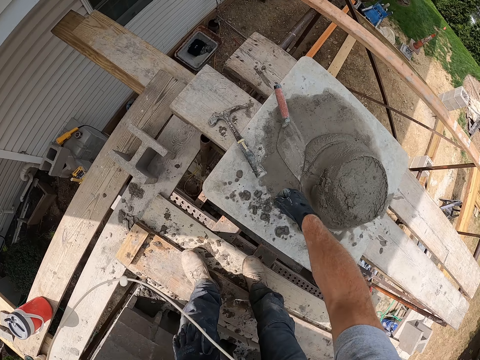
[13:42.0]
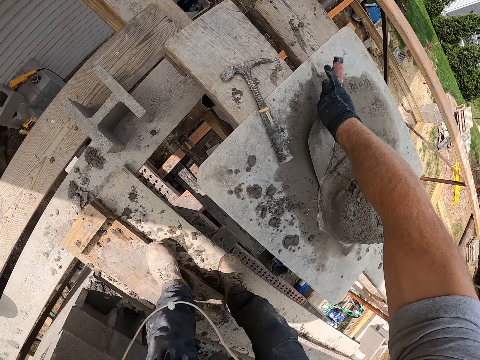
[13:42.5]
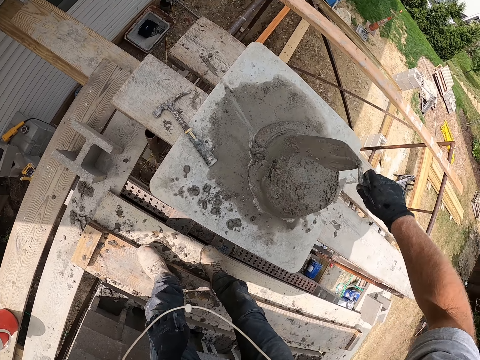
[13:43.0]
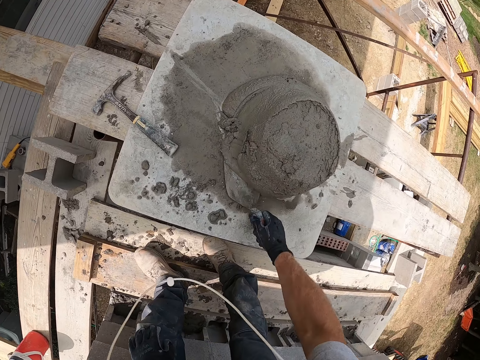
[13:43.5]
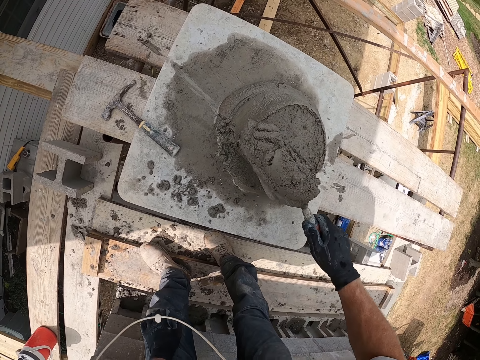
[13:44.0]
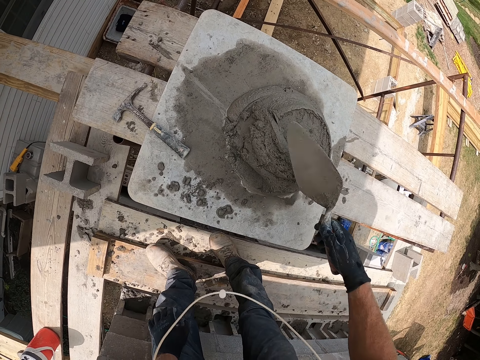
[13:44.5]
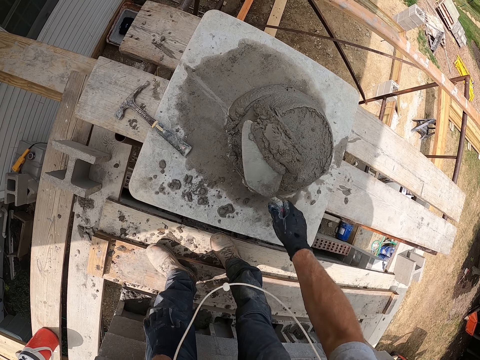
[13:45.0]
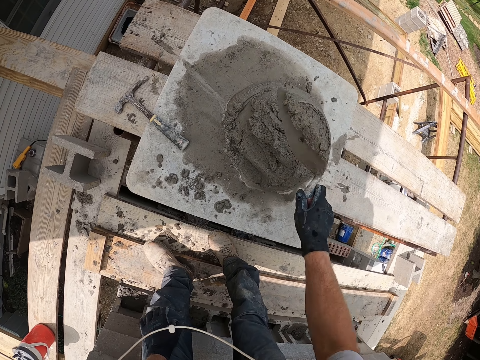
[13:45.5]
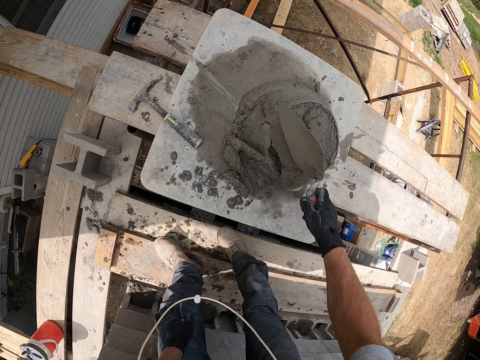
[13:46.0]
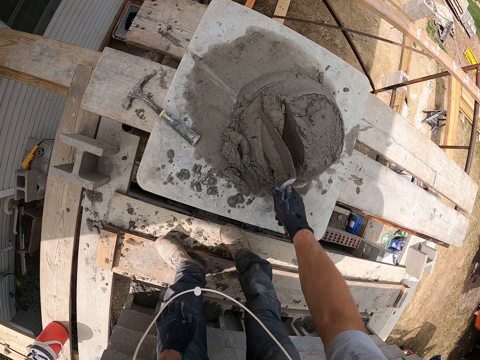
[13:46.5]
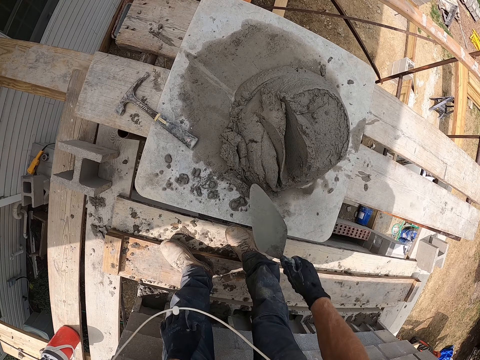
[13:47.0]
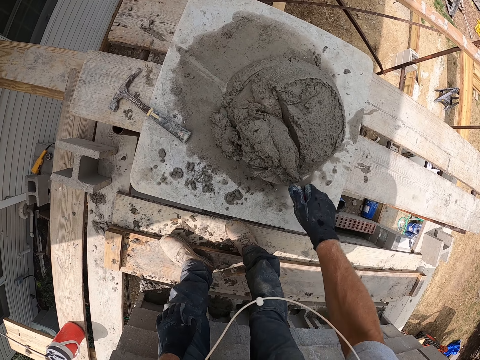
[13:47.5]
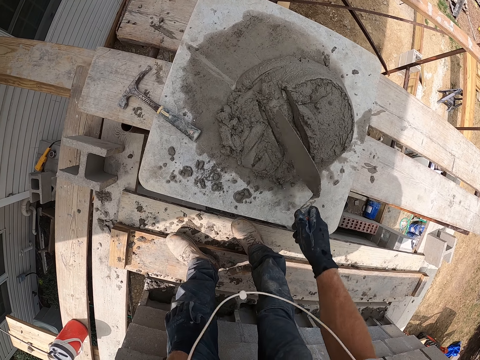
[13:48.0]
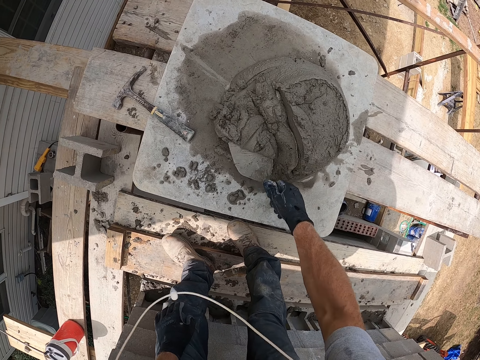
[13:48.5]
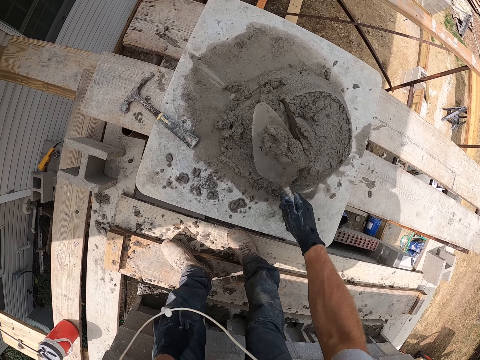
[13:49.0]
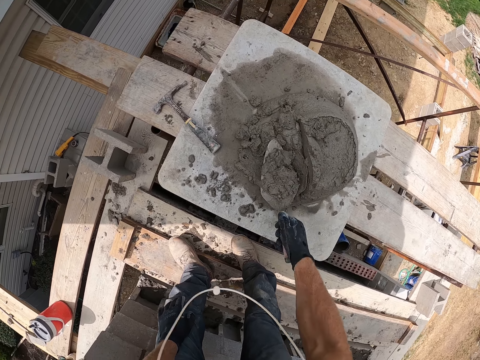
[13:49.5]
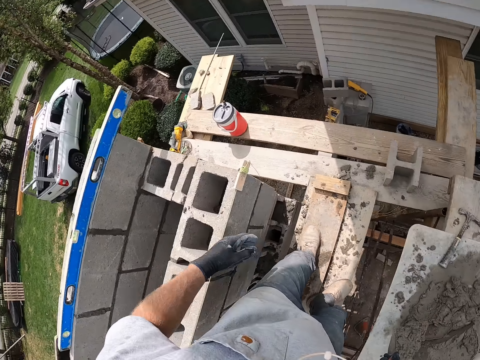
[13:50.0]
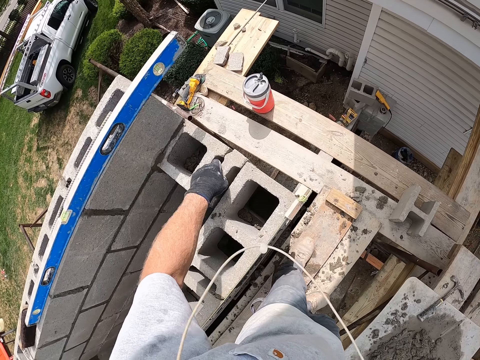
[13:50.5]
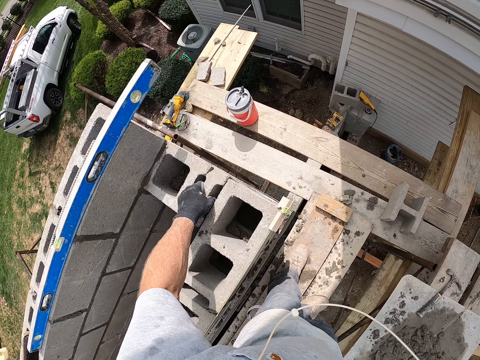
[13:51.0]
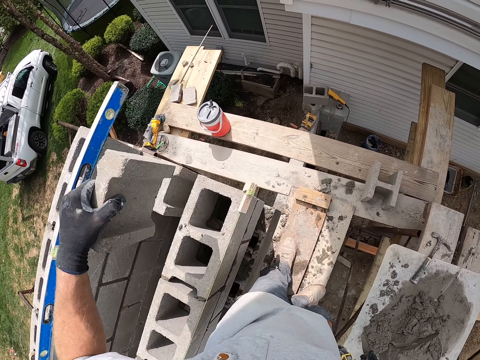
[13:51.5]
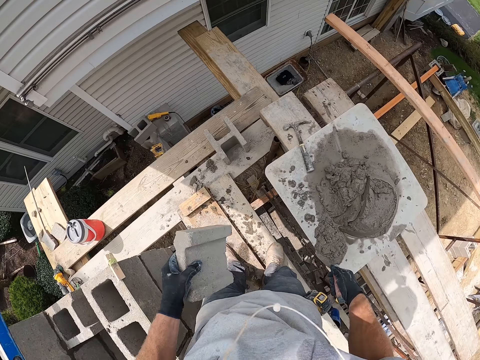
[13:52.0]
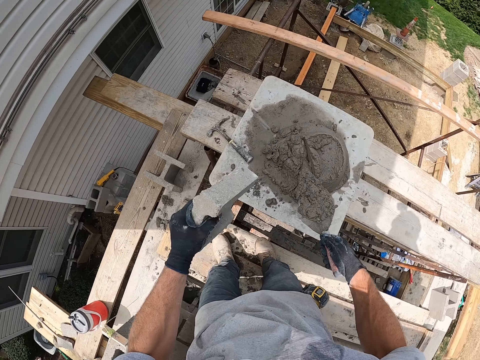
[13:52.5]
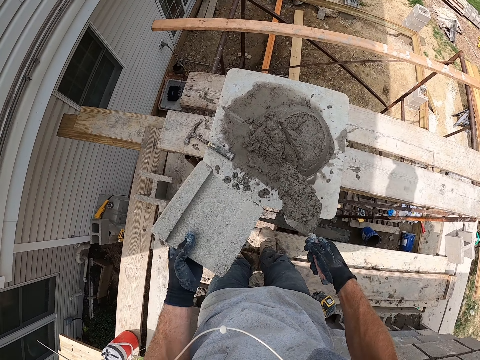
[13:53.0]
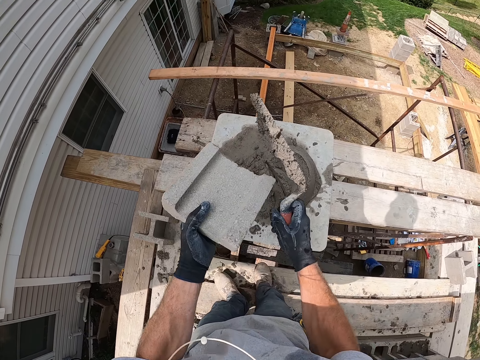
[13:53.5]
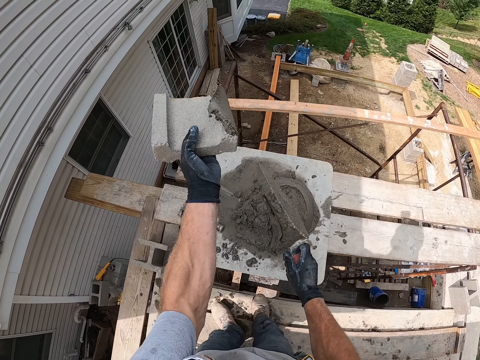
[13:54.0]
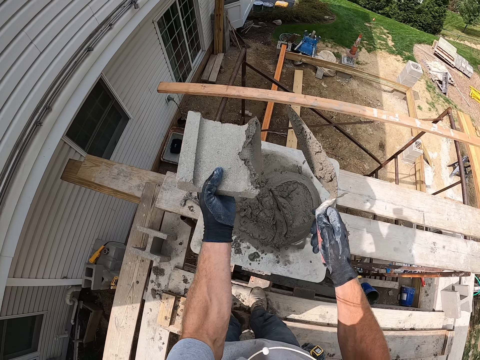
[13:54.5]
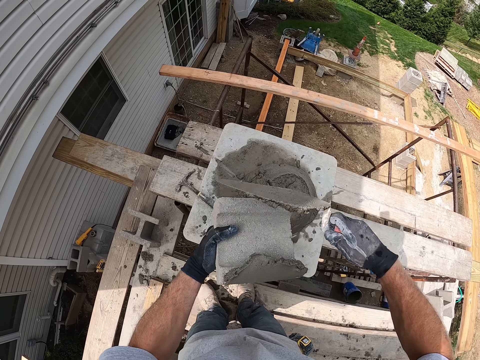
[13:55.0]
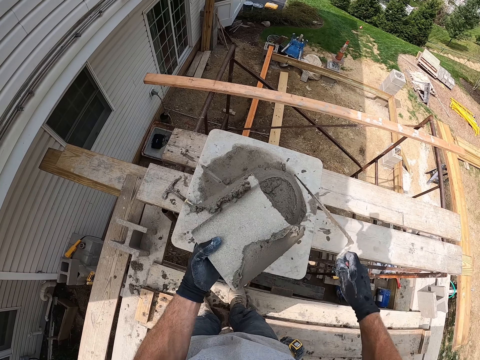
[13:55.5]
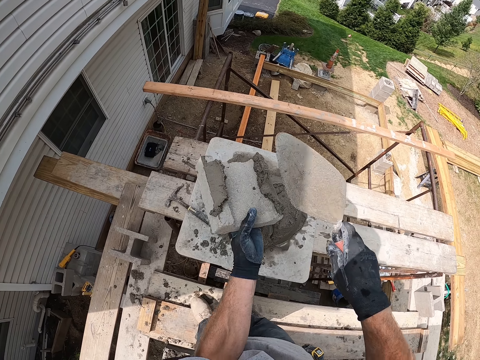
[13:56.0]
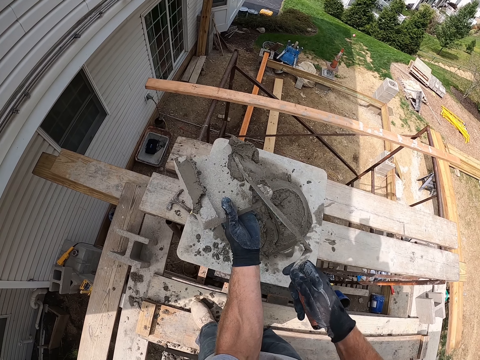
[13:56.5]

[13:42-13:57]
The camera wearer drops the hammer on the wooden surface. He picks up the trowel with his right hand. He mixes the cement with the trowel. He scoops the cement with the trowel. He removes the concrete block from the concrete wall. He puts the cement on the concrete block.

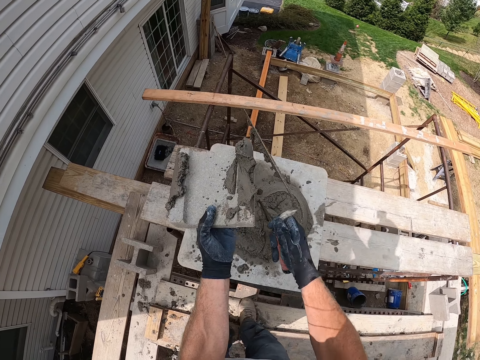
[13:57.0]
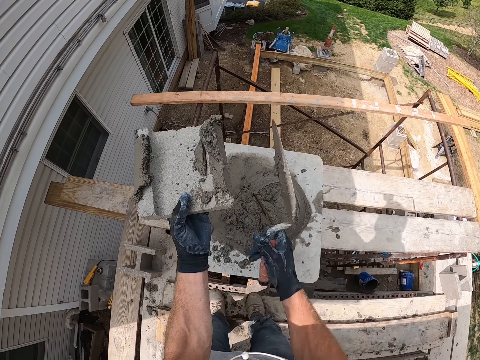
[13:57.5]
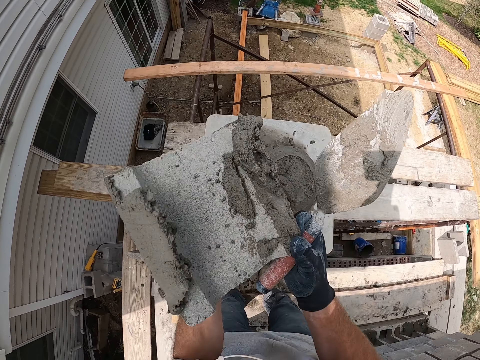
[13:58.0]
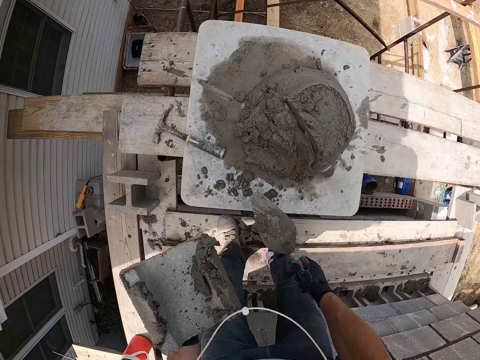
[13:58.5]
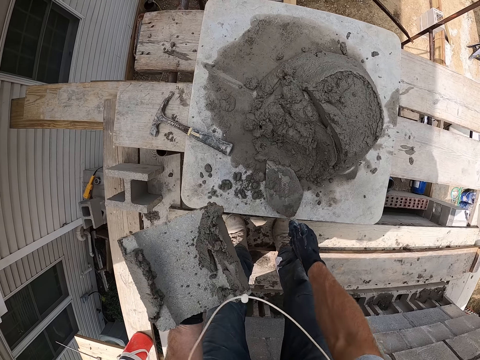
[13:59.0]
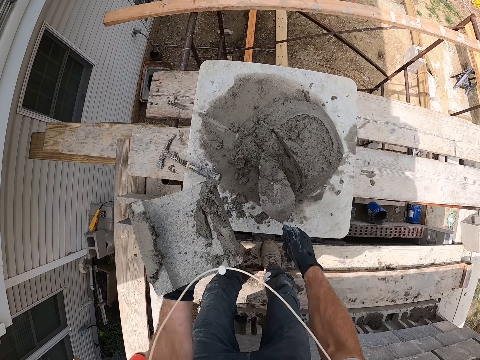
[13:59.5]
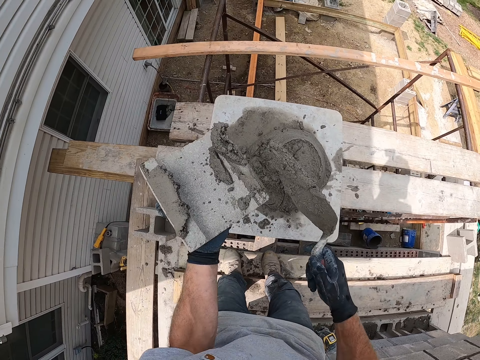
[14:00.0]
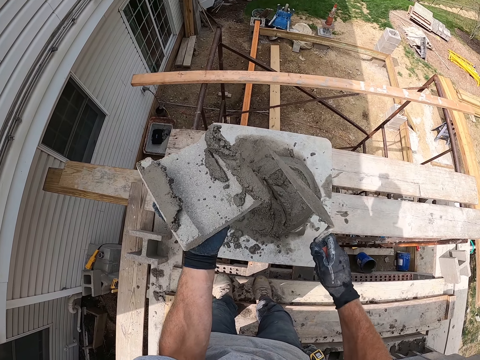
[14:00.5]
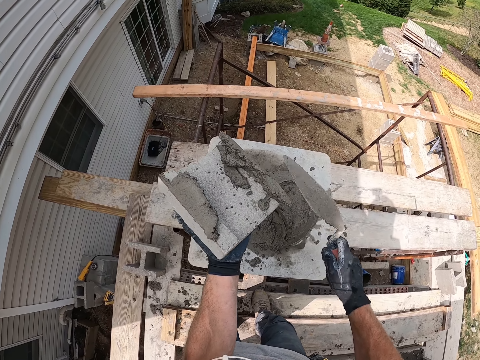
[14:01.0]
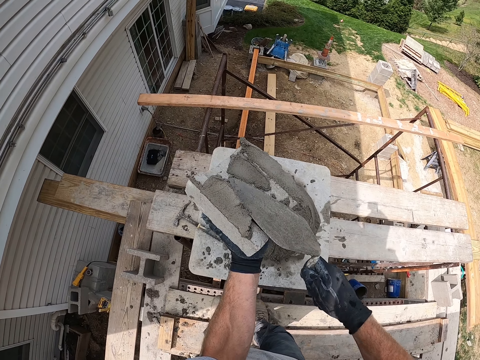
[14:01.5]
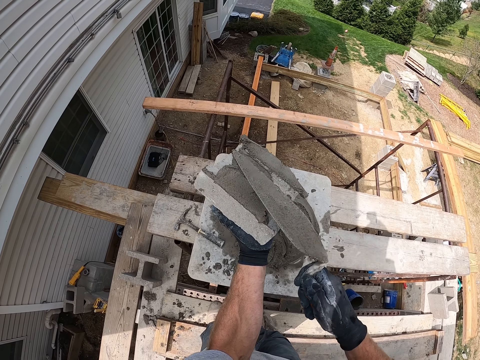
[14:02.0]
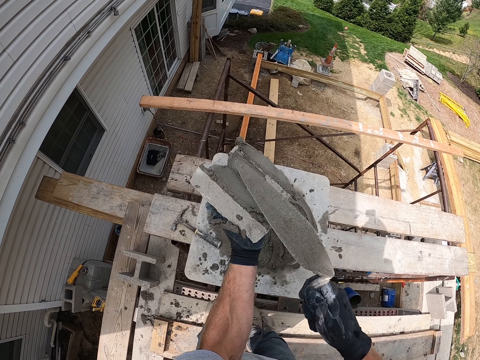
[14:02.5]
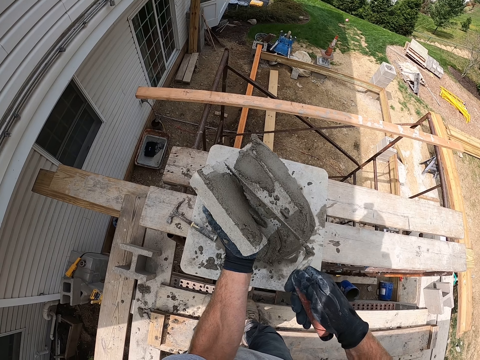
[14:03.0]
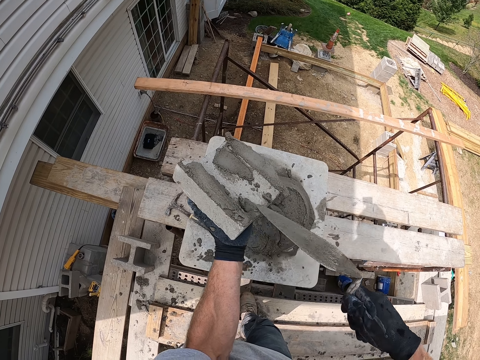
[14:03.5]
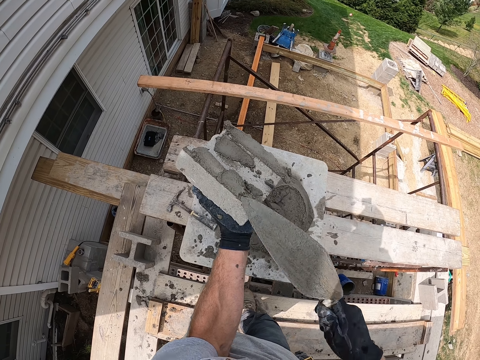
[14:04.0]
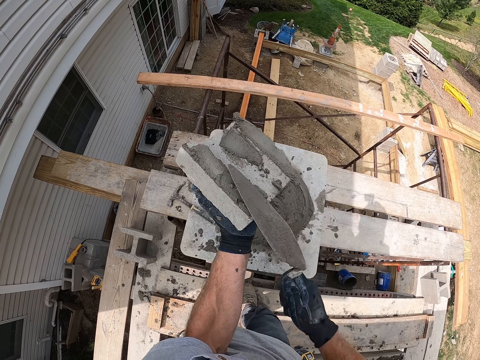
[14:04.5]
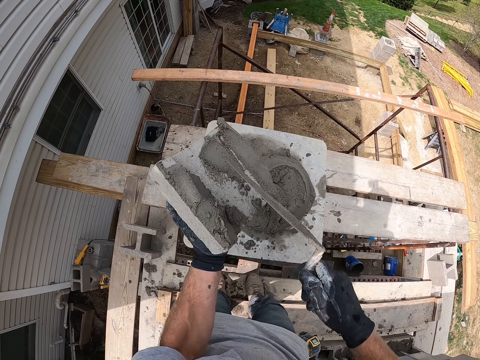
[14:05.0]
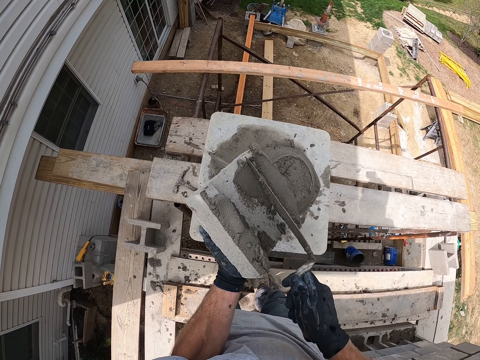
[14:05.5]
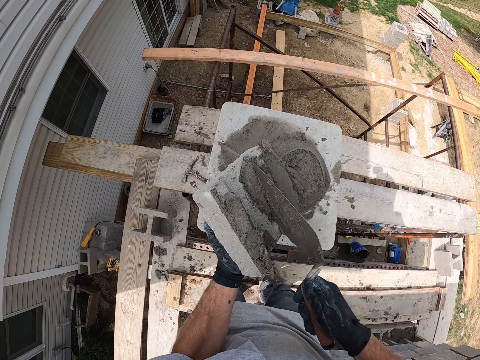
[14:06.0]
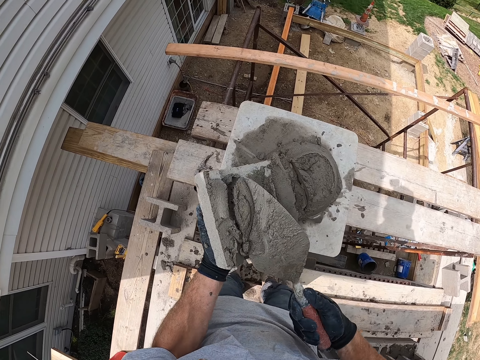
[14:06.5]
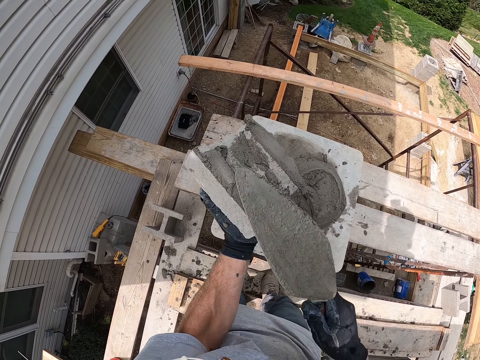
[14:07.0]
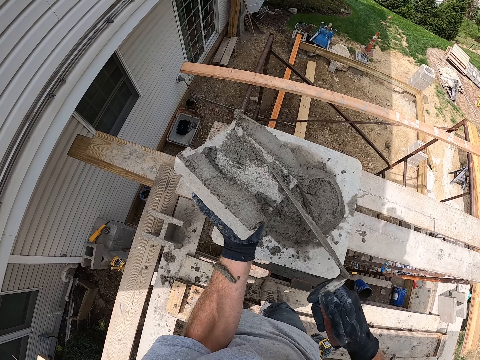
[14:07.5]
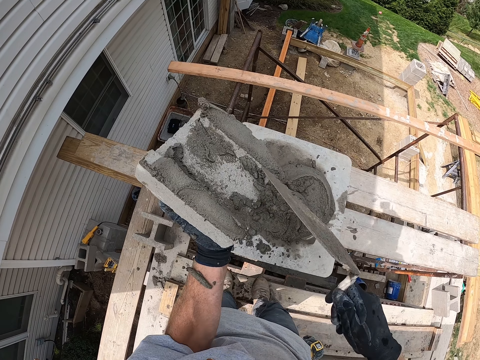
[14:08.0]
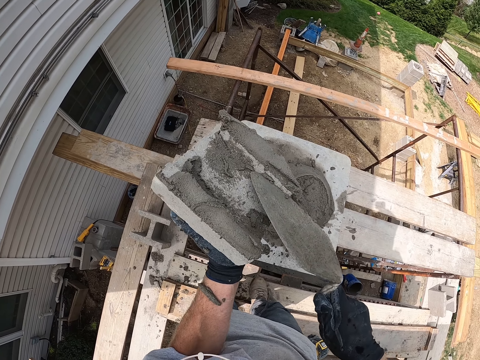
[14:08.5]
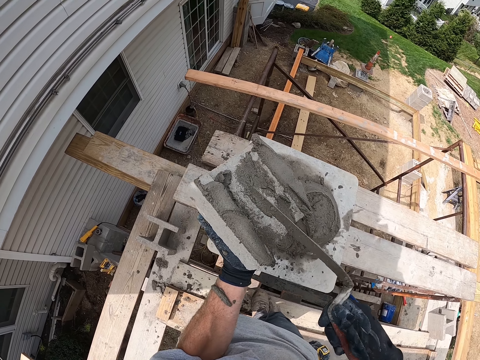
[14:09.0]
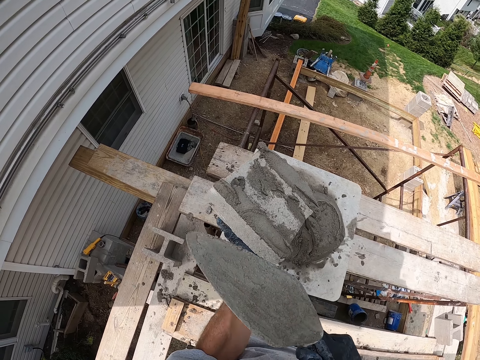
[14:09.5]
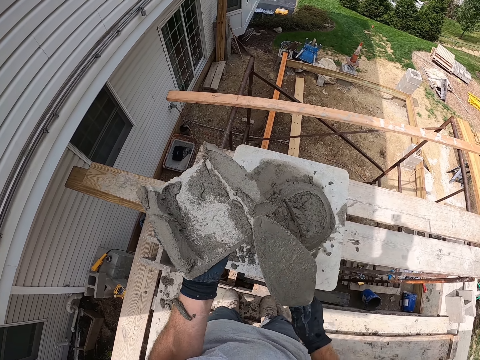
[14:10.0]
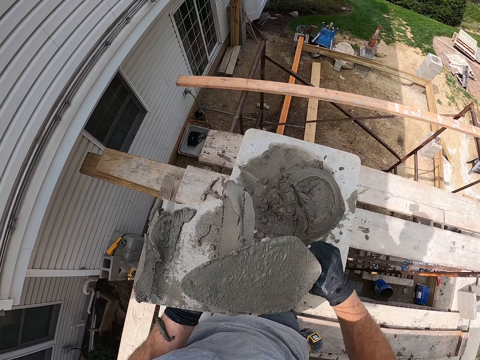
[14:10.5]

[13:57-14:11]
The camera wearer scoops cement with the trowel. They pack the cement with the trowel. They put the cement on the concrete block.
